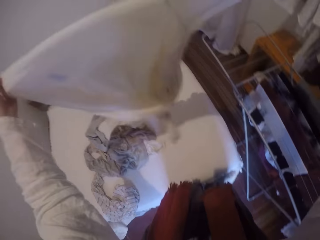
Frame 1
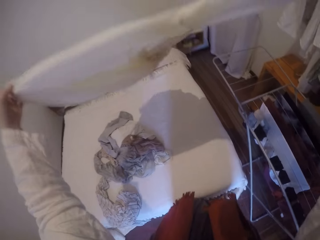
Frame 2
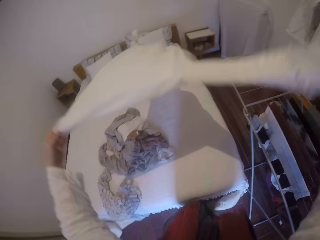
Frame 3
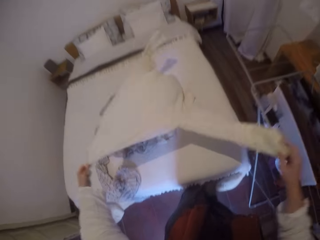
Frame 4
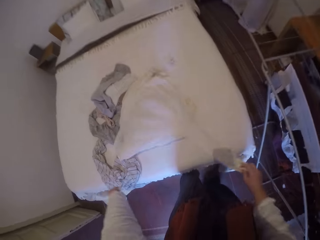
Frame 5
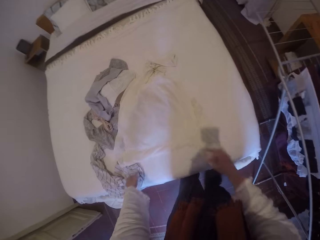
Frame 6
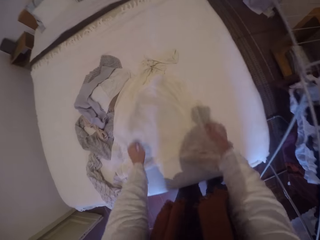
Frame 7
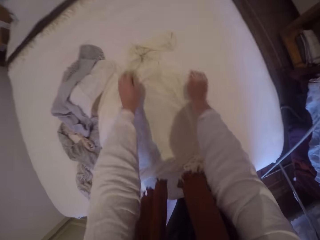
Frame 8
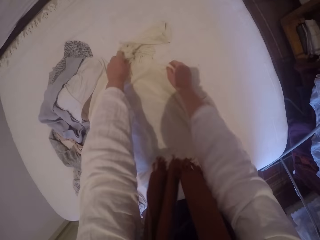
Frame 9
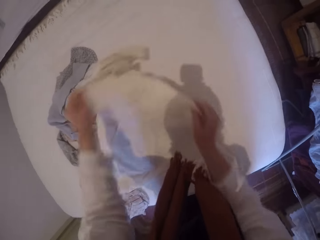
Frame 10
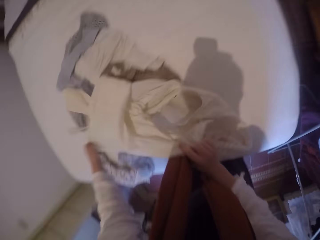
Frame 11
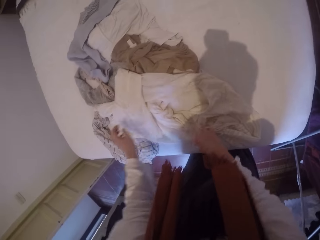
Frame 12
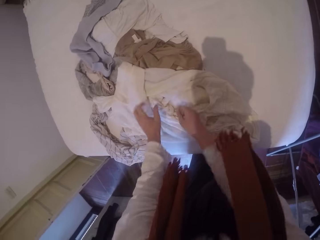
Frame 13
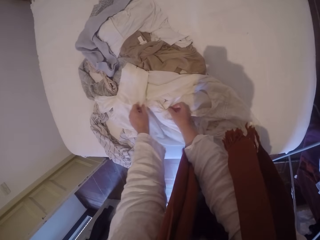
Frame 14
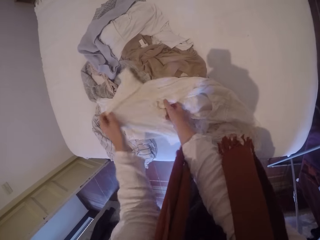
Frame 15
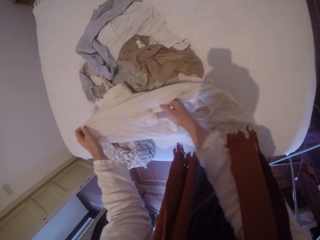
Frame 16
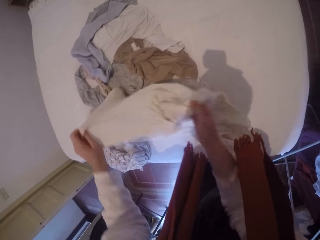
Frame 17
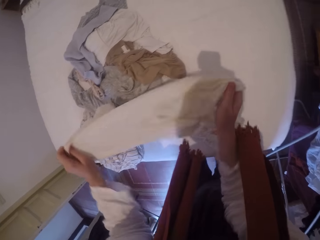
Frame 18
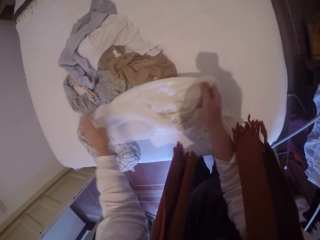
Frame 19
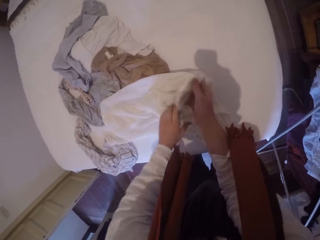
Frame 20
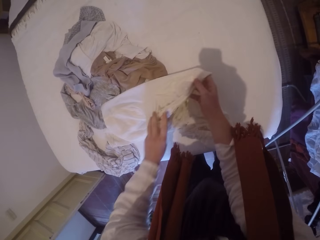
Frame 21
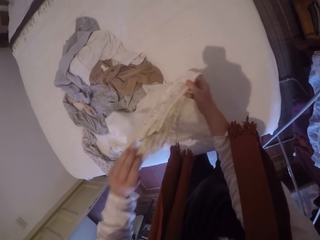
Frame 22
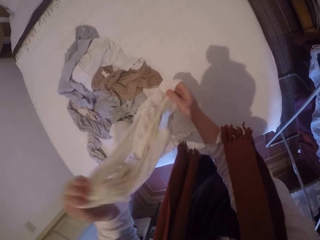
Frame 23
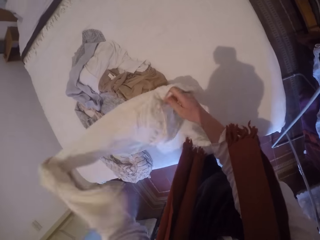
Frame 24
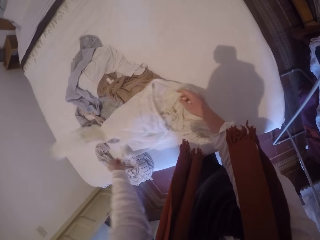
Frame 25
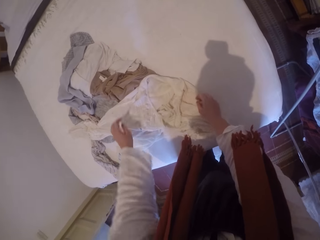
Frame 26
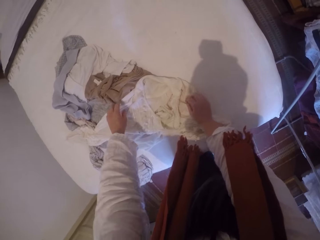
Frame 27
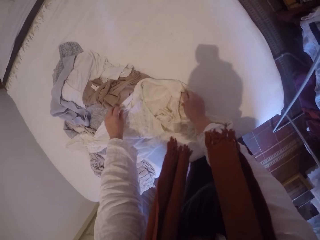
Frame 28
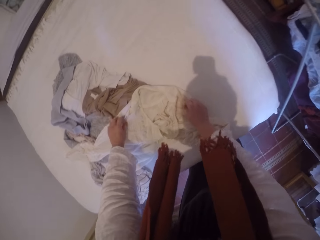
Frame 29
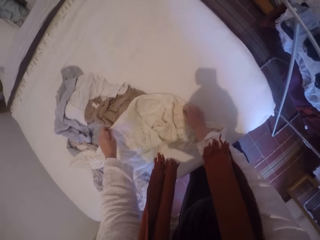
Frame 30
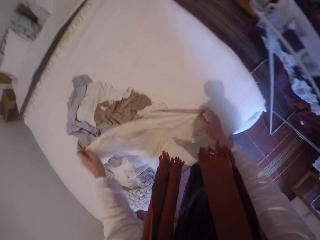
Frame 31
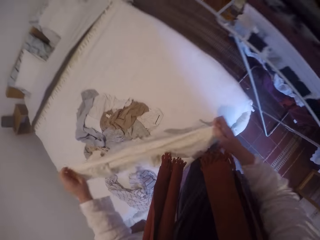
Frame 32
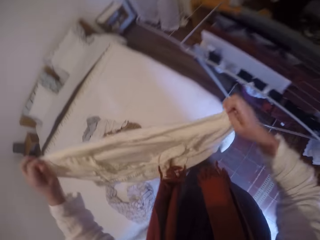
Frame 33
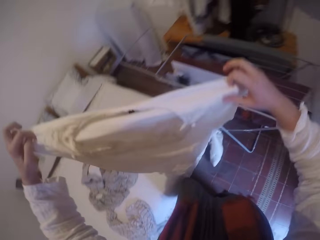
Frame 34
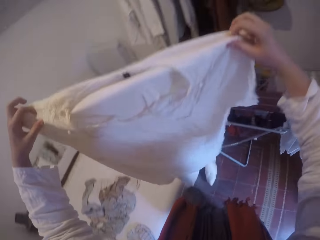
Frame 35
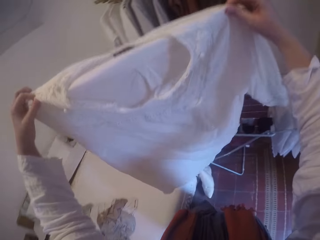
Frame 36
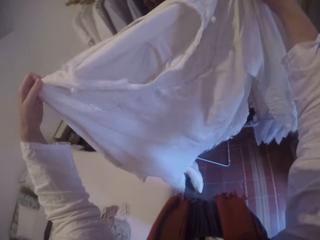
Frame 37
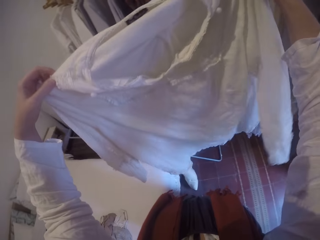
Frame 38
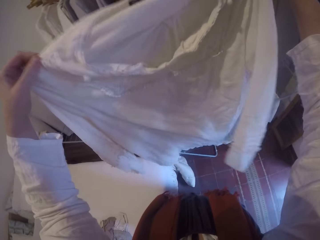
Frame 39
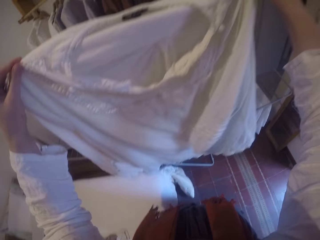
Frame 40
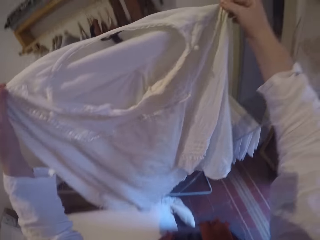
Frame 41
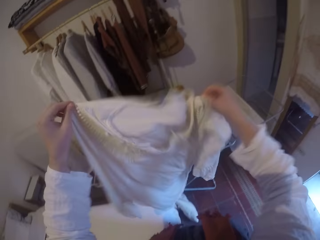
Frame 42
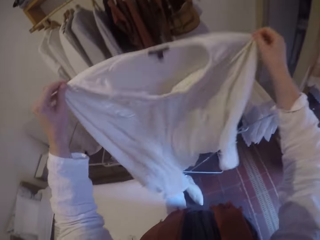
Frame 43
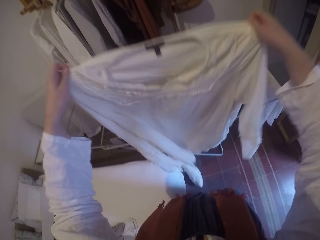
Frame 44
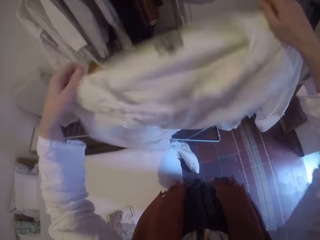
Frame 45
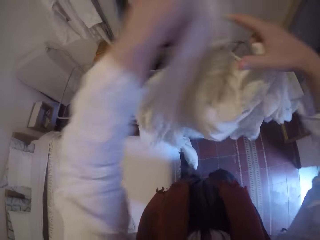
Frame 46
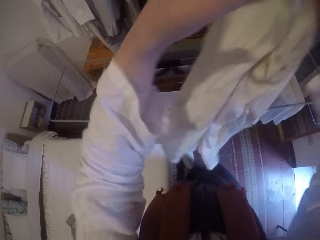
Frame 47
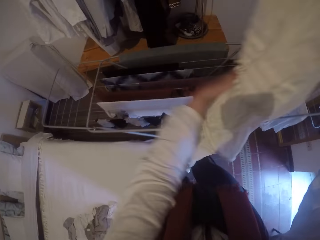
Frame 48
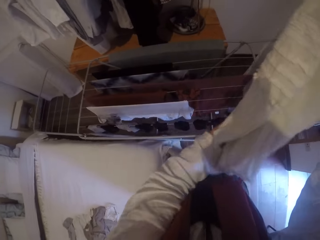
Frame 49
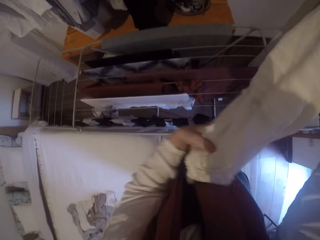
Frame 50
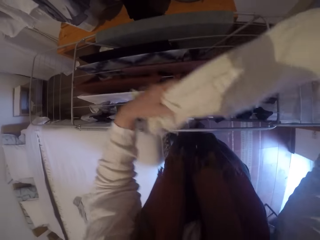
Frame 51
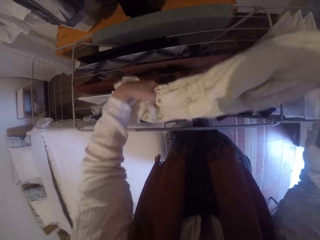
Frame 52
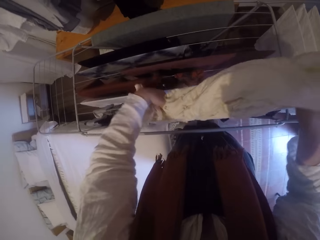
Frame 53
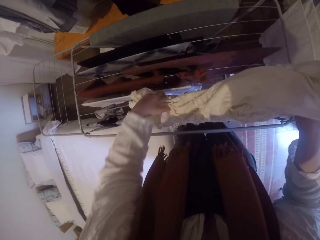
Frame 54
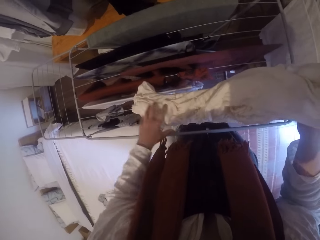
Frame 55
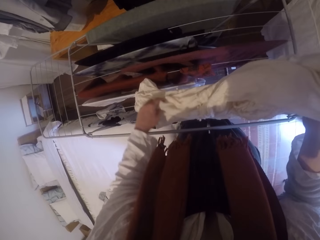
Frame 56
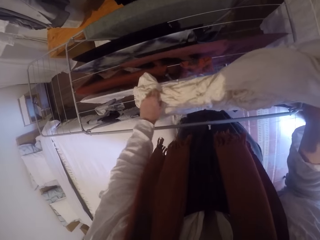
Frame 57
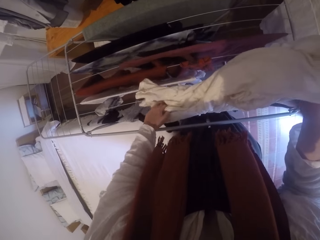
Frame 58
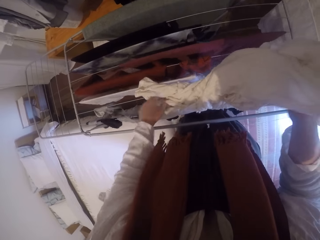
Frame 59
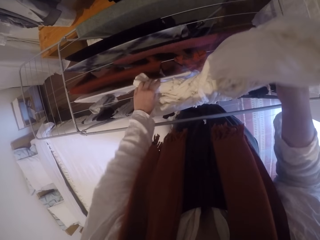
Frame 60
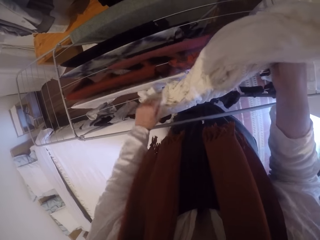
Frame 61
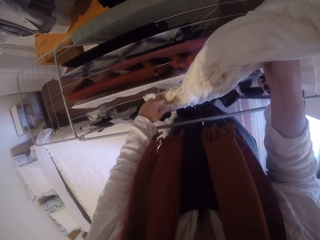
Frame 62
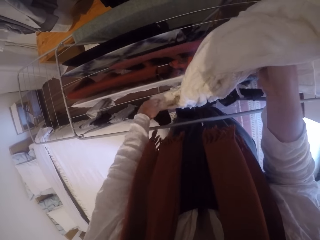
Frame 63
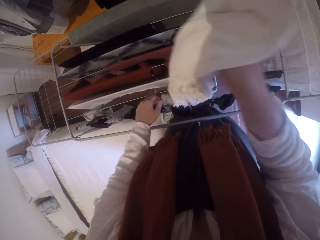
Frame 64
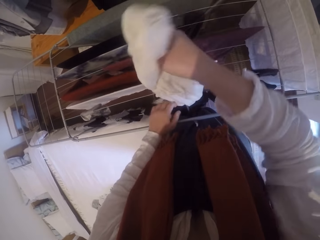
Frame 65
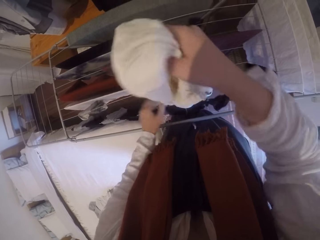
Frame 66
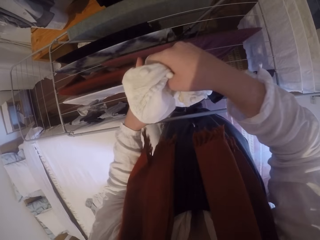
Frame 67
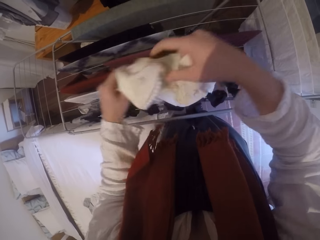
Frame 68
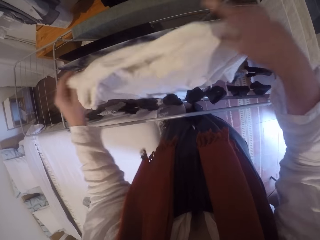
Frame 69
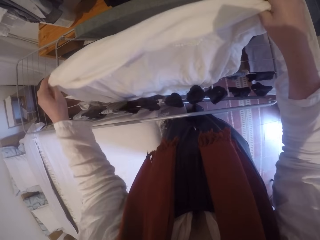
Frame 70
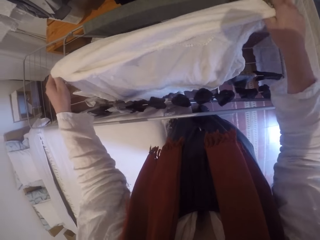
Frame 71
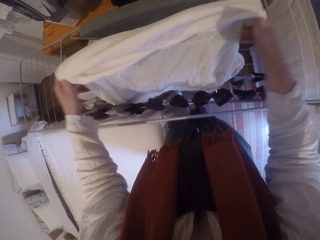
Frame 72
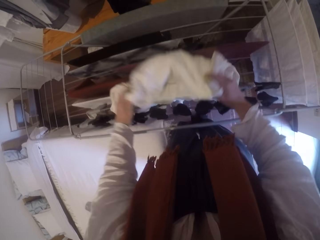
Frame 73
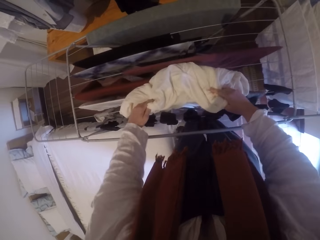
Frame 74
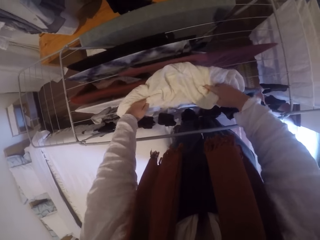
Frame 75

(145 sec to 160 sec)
The camera wearer lays the cloth back on the bed. They adjust the cloth. They spread the cloth on the clothes drying rack. They hang the cloth.

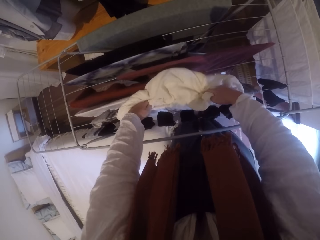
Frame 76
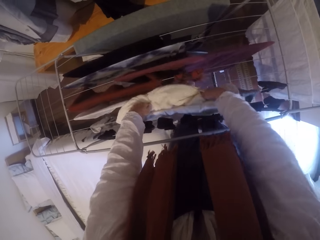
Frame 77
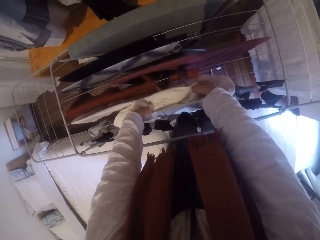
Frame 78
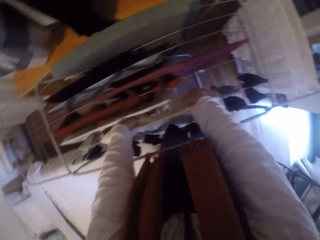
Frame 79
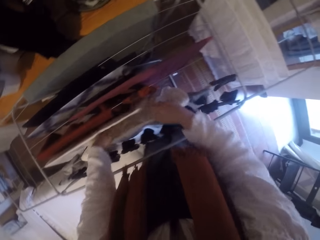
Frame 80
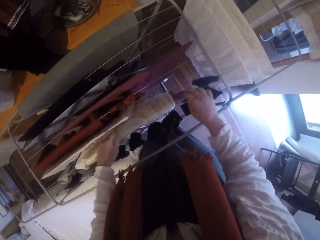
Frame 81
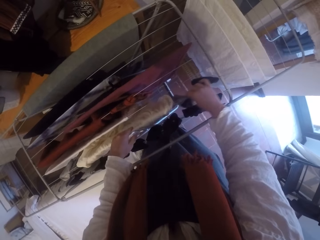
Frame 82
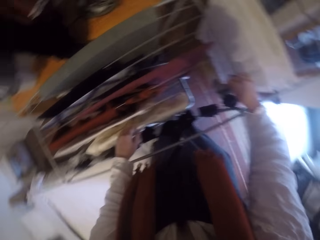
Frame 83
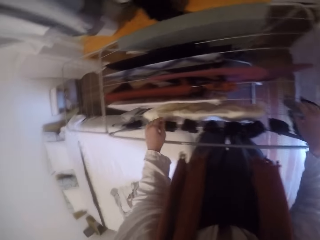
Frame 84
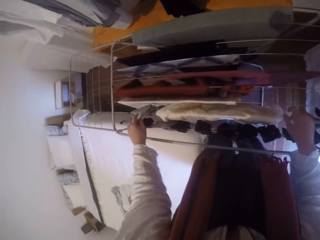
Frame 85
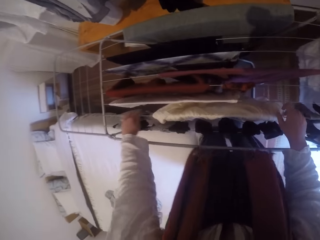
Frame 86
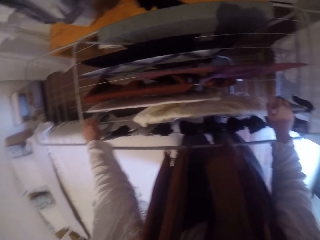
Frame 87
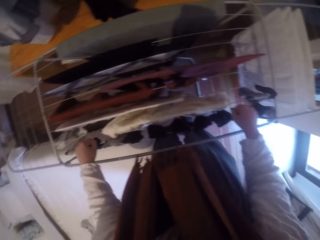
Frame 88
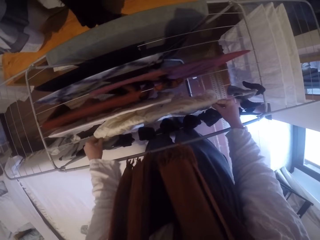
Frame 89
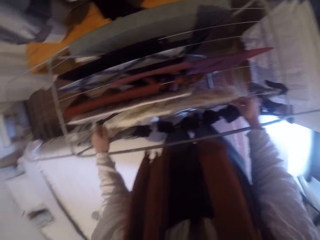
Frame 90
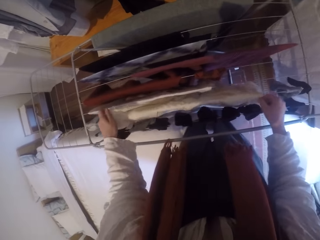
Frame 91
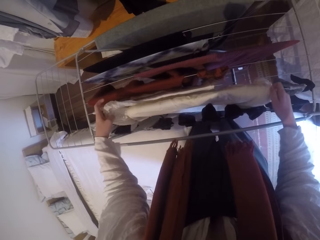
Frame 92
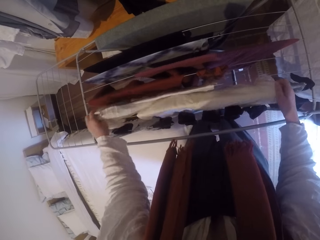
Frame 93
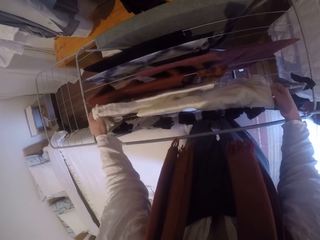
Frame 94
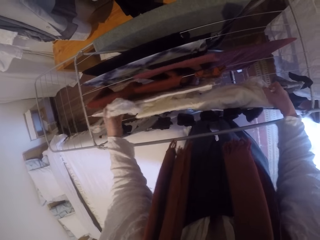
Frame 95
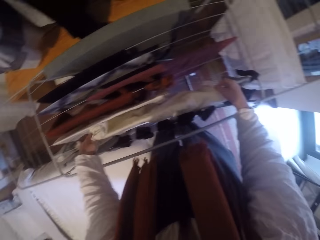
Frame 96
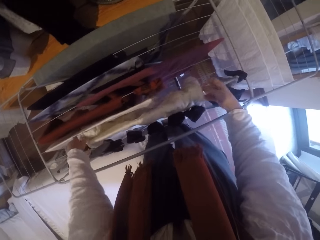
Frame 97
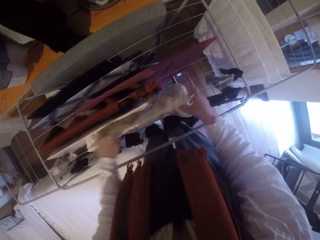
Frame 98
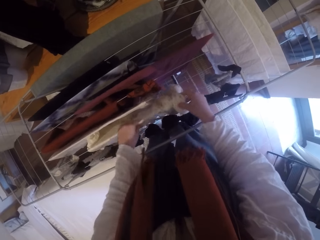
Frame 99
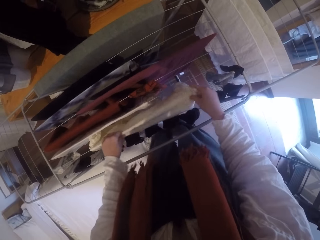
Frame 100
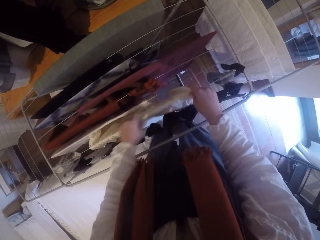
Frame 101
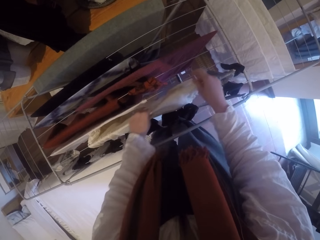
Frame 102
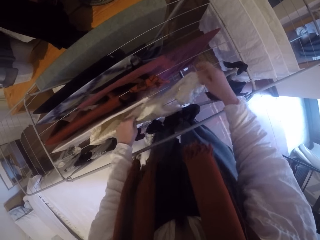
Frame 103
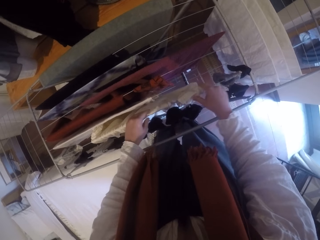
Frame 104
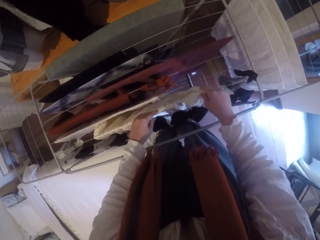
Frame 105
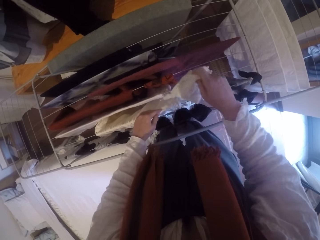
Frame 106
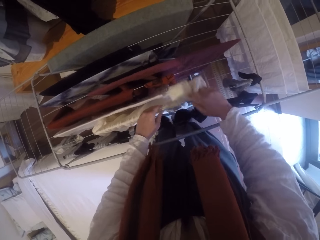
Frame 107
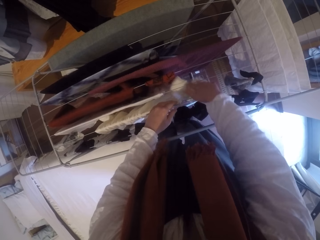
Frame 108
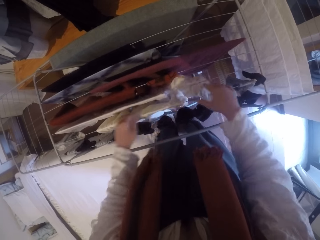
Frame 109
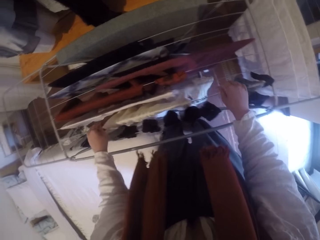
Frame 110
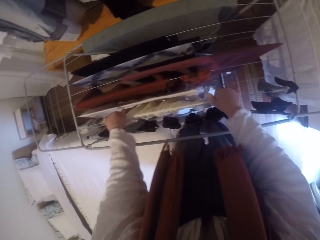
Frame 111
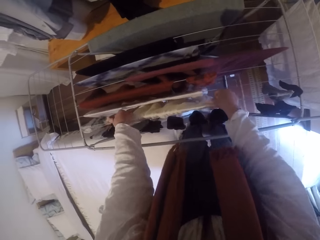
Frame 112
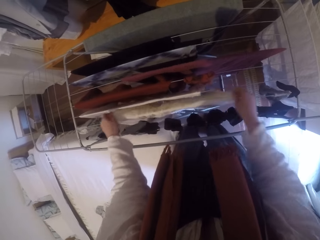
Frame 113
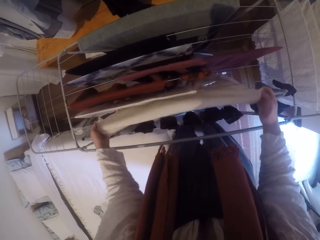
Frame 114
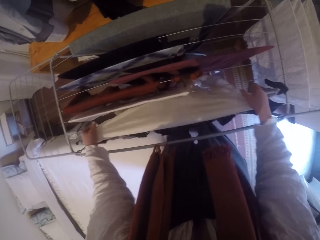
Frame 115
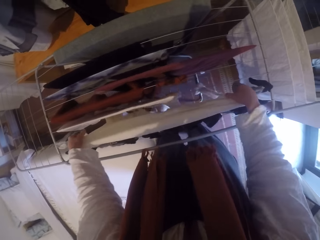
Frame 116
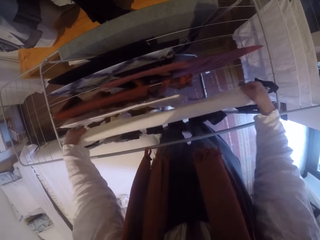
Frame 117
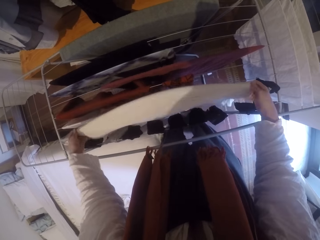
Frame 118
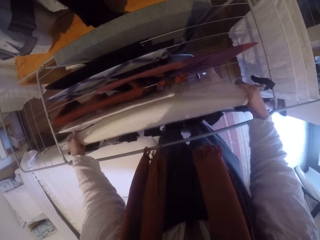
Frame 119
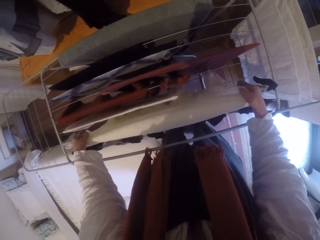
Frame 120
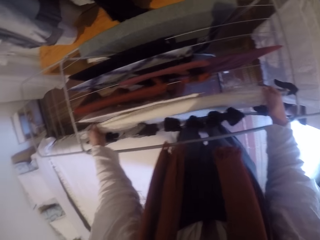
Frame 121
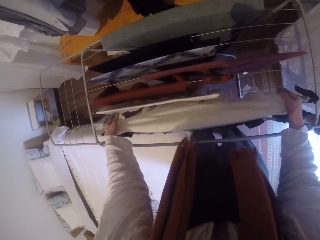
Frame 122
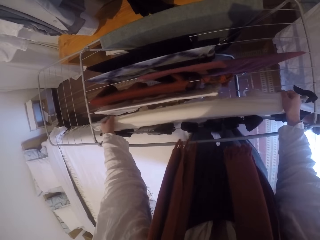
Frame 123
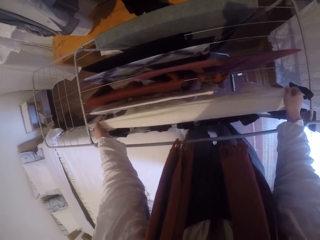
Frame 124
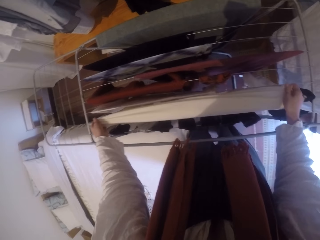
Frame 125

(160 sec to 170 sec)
The camera wearer adjusts the cloth on the clothes drying rack.
